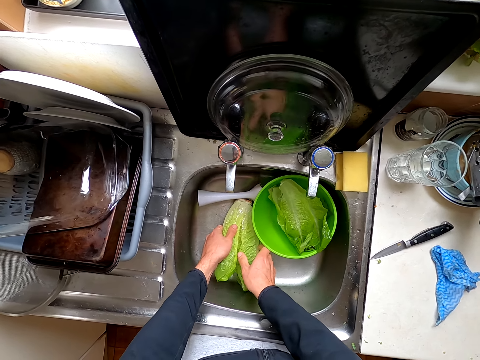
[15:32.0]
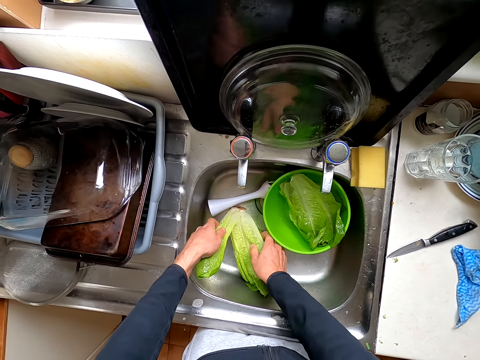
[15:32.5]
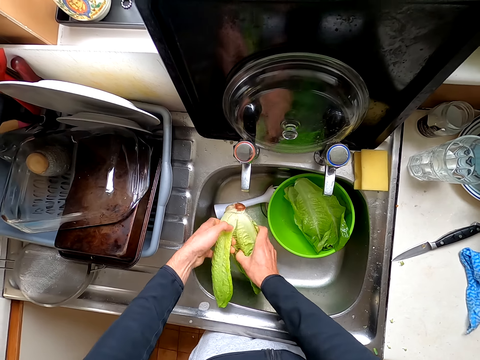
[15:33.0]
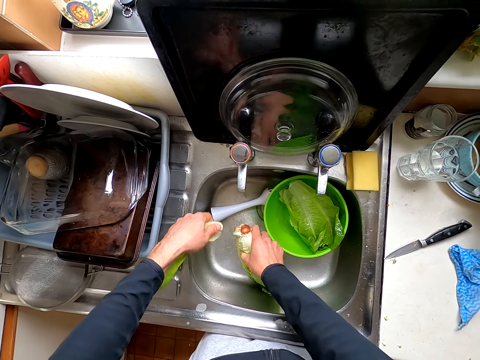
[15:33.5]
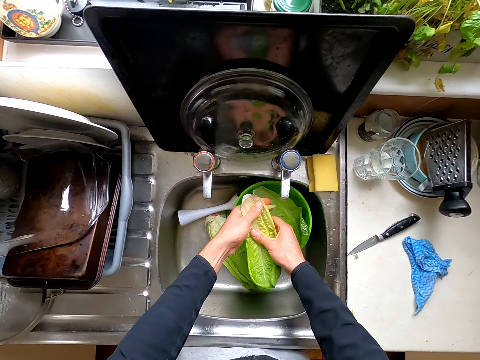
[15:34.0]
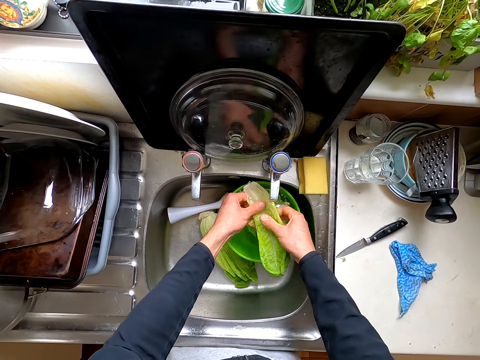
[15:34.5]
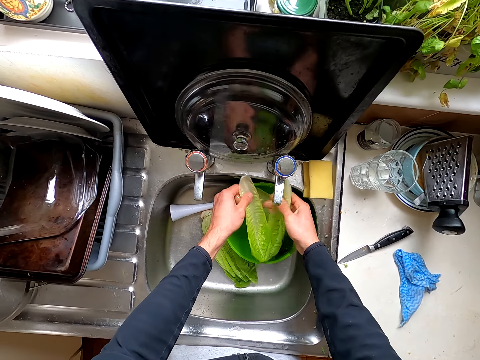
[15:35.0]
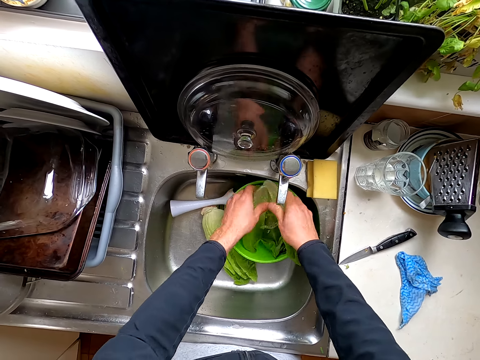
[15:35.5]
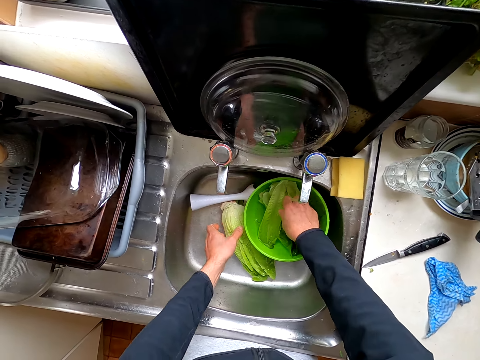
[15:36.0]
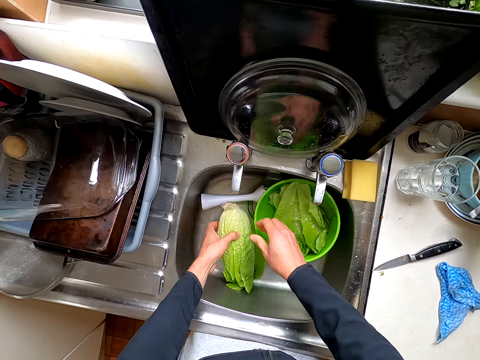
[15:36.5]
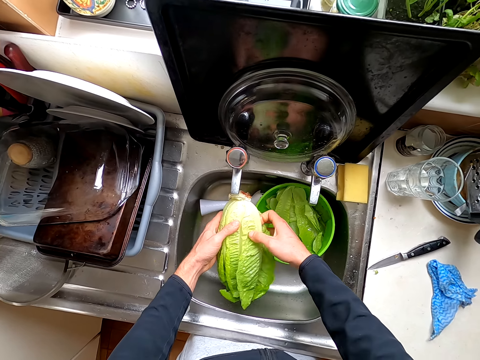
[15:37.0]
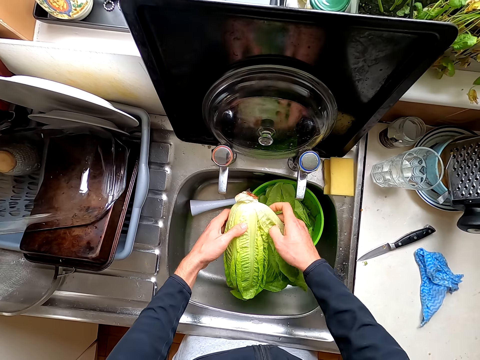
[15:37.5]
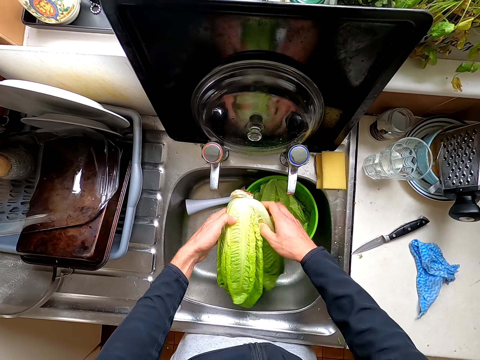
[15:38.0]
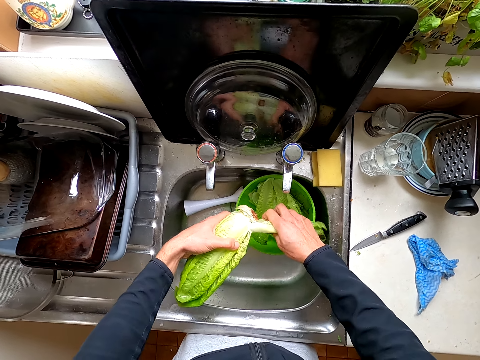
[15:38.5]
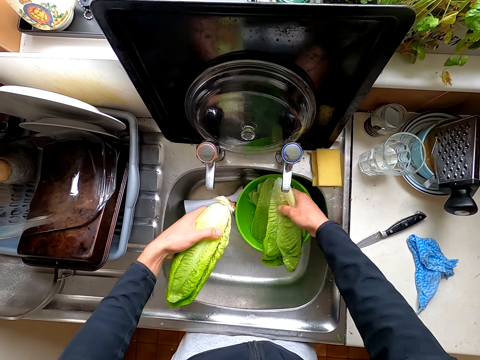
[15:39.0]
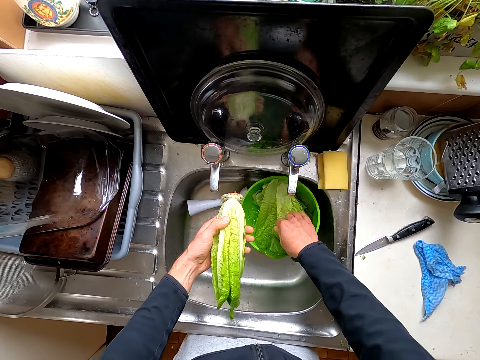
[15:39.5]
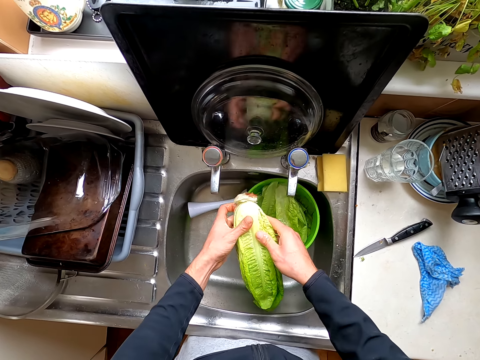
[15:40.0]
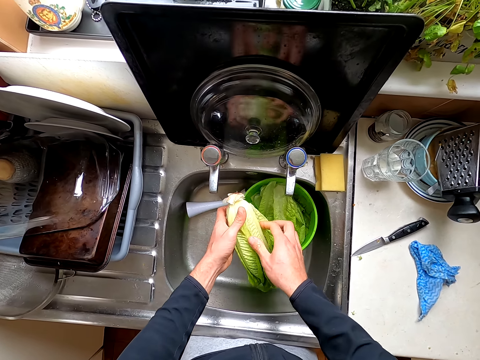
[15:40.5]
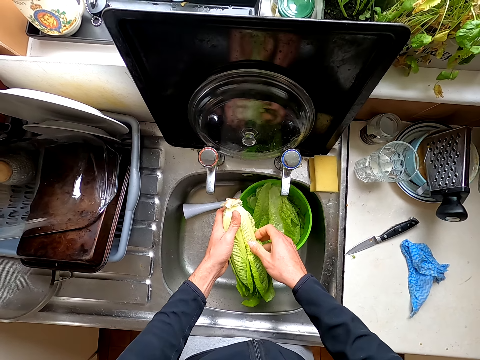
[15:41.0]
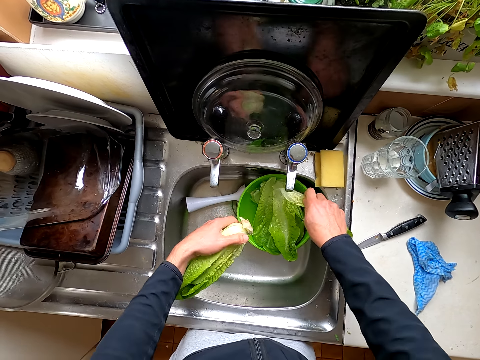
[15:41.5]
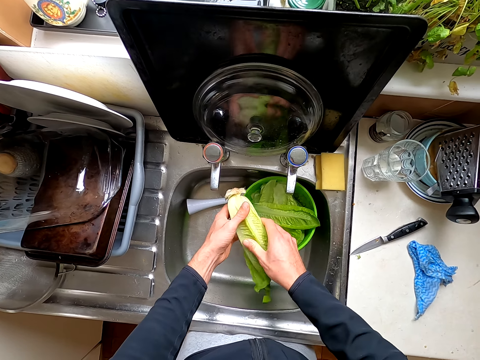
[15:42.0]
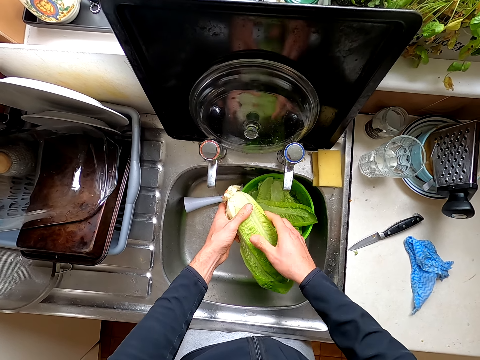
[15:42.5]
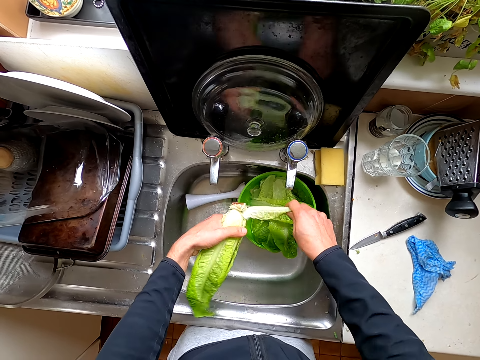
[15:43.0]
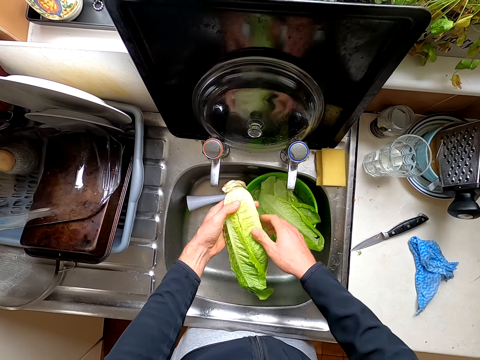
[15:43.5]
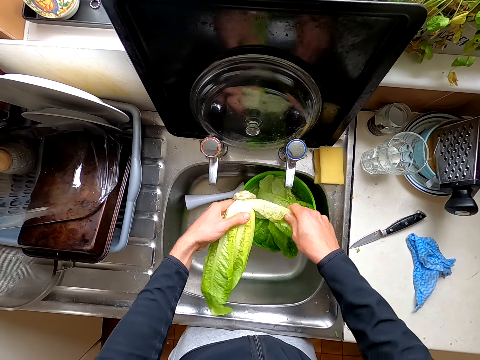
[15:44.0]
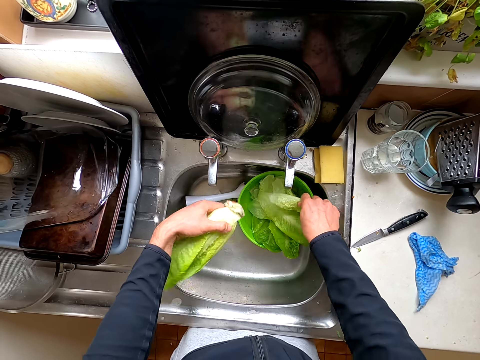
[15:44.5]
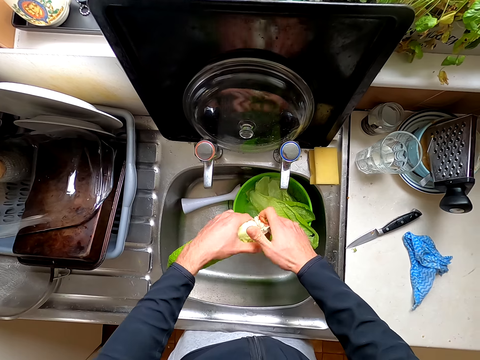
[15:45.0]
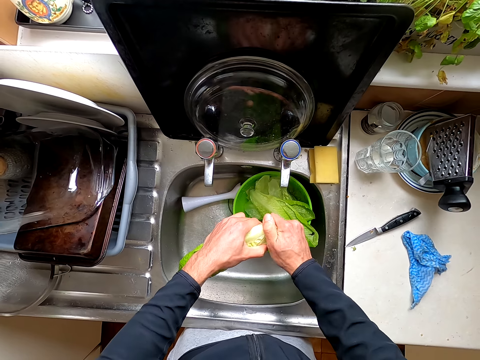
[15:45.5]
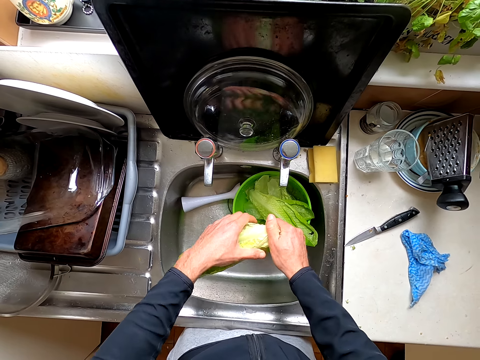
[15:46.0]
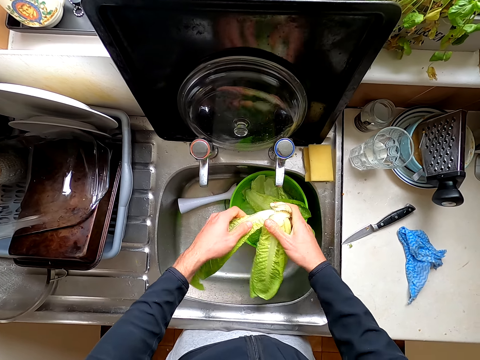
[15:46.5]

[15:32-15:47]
The camera wearer removes the lettuce leaves. They wash the lettuce leaves. They remove the lettuce leaves and put the lettuce leaves in the bowl. They remove the lettuce leaves and put the lettuce leaves in the bowl. They remove the lettuce leaves and put the lettuce leaves in the bowl.

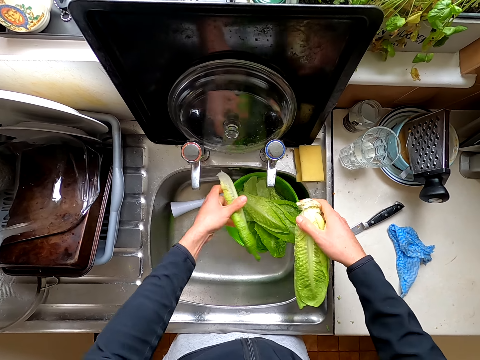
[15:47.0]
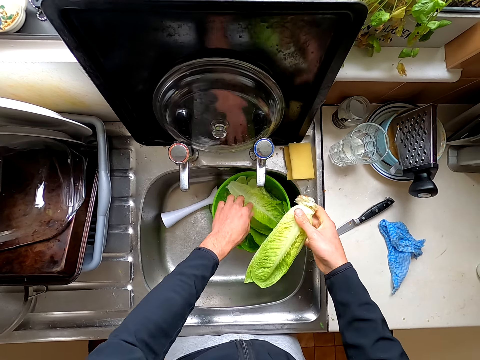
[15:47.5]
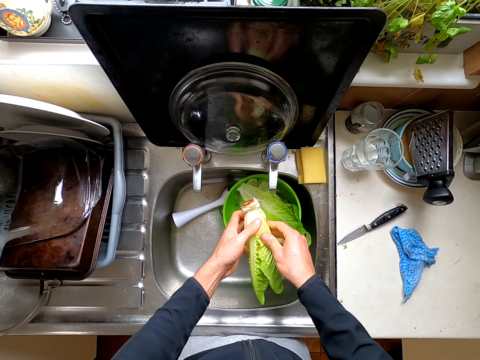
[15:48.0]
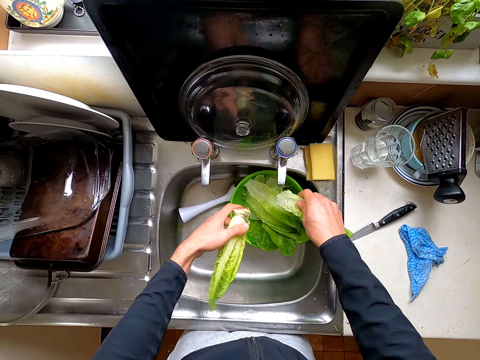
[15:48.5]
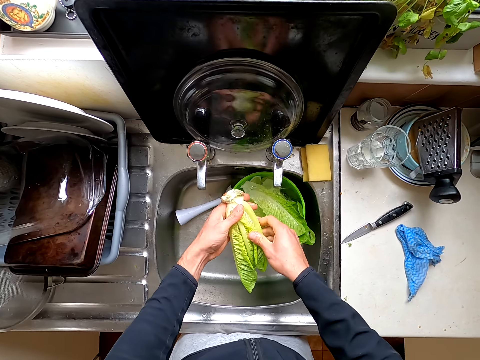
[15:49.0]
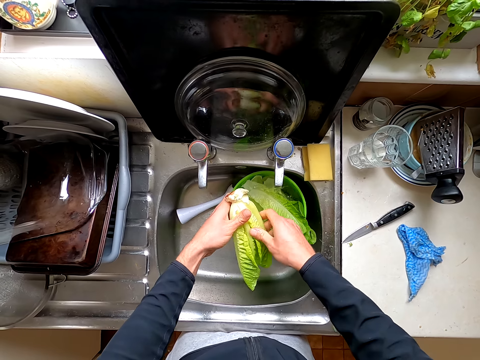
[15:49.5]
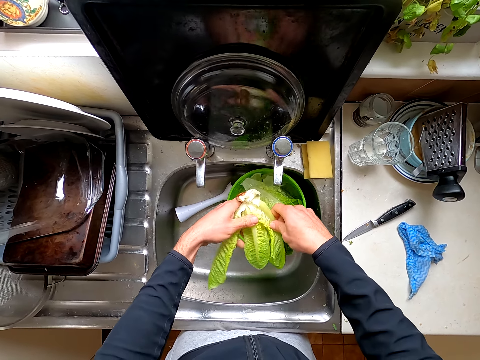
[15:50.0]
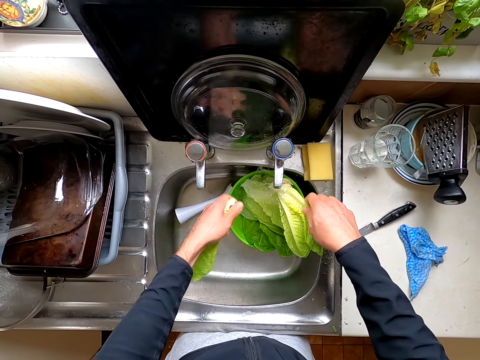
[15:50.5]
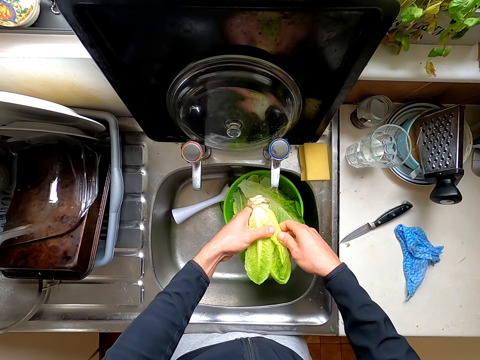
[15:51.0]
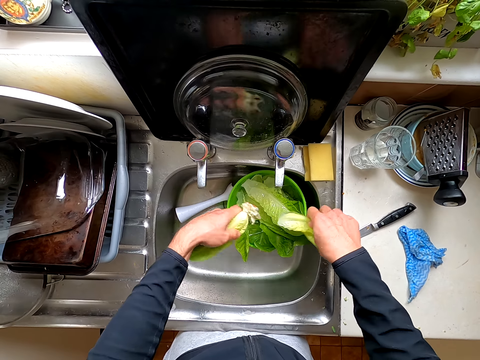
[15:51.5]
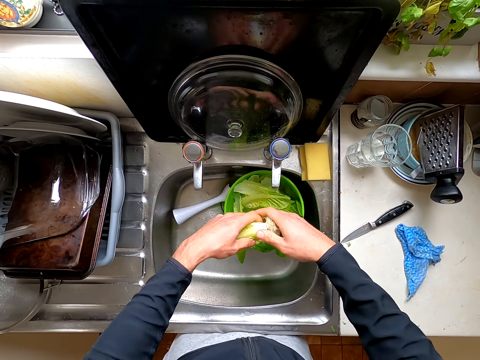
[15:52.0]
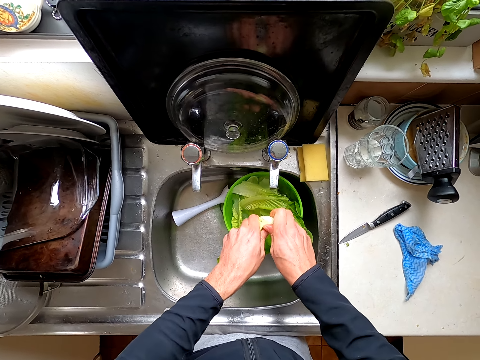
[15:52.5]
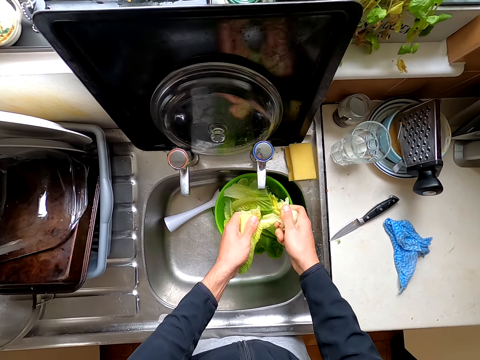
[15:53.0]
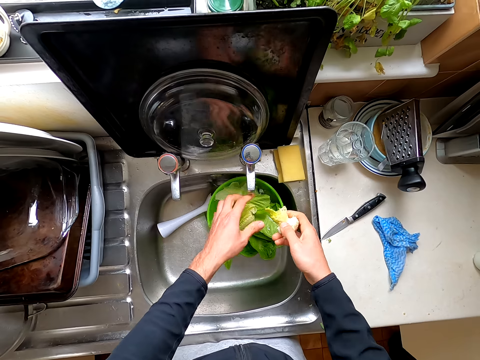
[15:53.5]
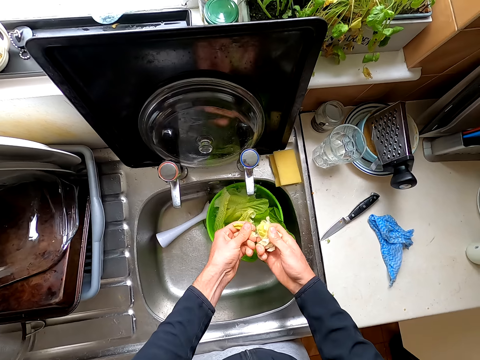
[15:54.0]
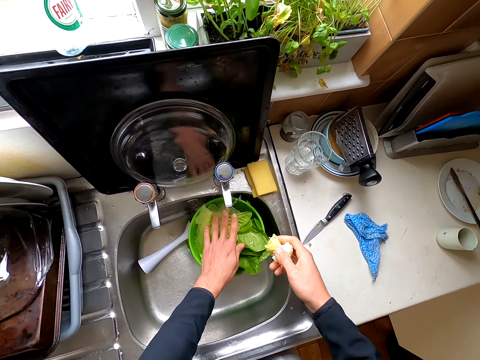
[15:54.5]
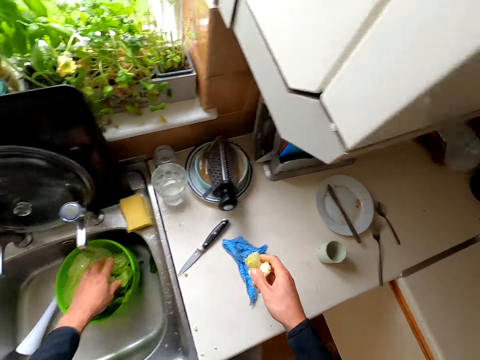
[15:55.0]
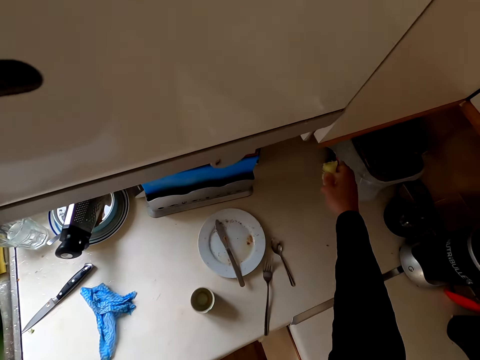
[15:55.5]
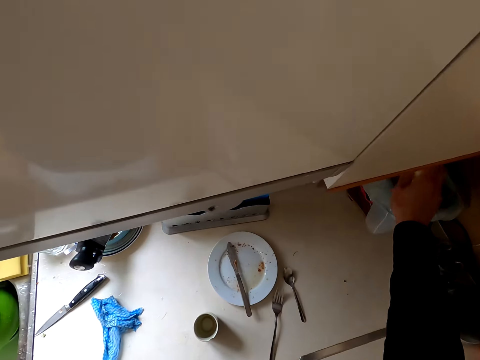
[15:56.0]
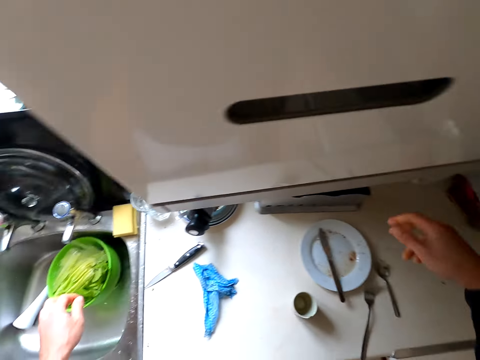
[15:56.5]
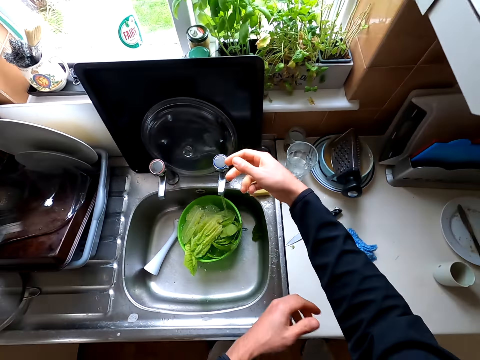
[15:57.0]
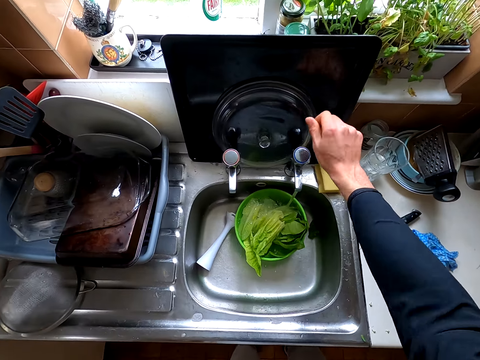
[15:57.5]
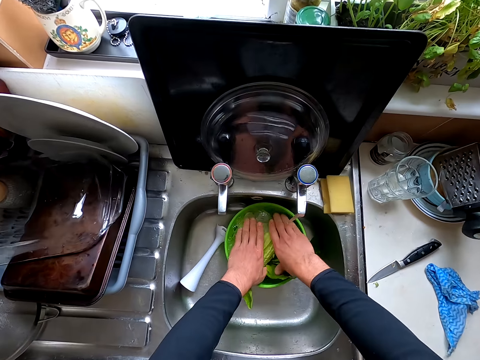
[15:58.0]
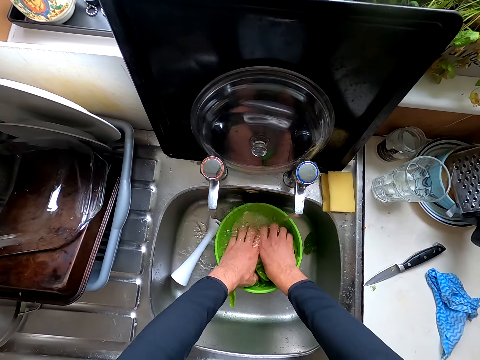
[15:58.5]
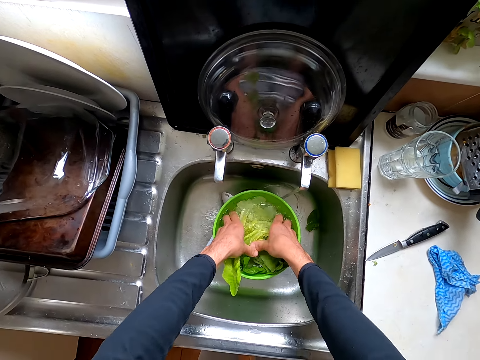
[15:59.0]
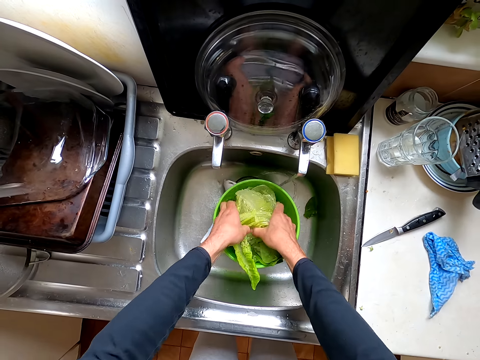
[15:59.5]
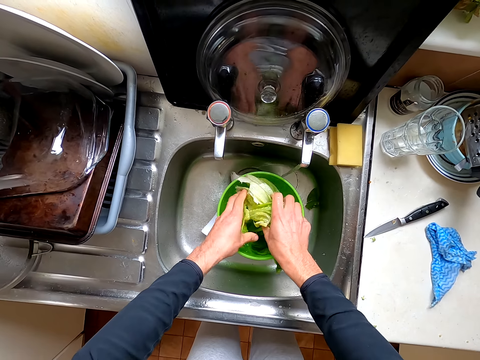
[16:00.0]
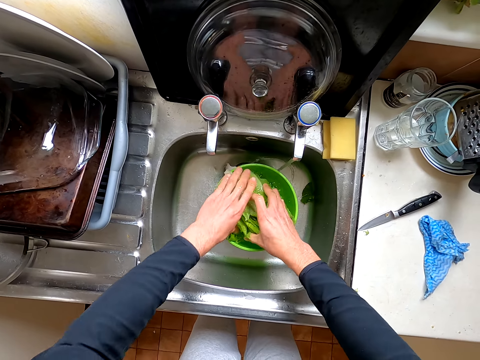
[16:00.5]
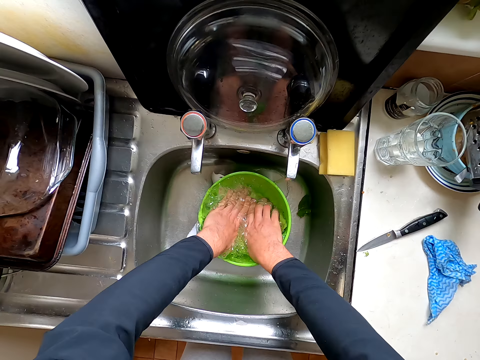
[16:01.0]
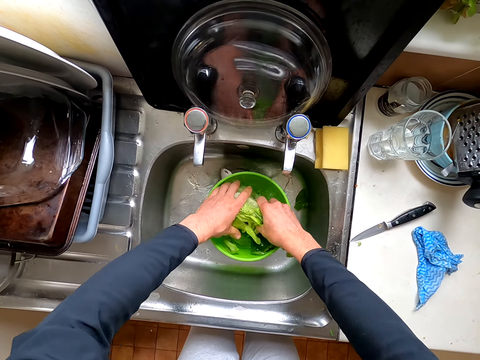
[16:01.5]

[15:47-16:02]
The camera wearer removes the lettuce leaves and puts the lettuce leaves in the bowl. They remove the lettuce leaves and put the lettuce leaves in the bowl. They remove the lettuce leaves. They open the bin and throw the lettuce stalk in the dustbin. They pull the sweater. They wash the lettuce leaves in the sink.
